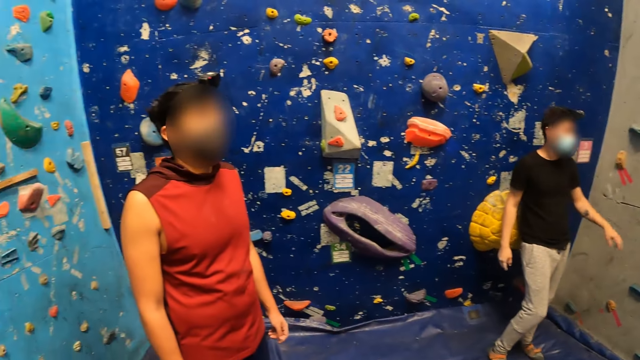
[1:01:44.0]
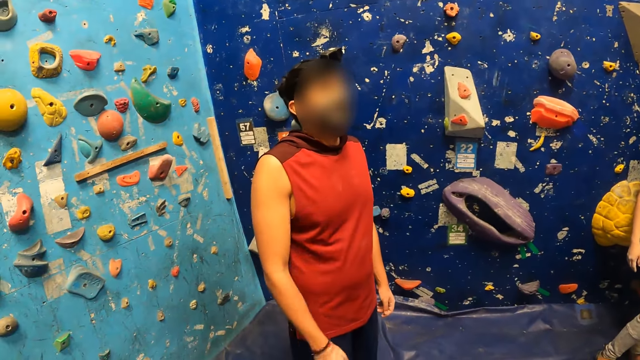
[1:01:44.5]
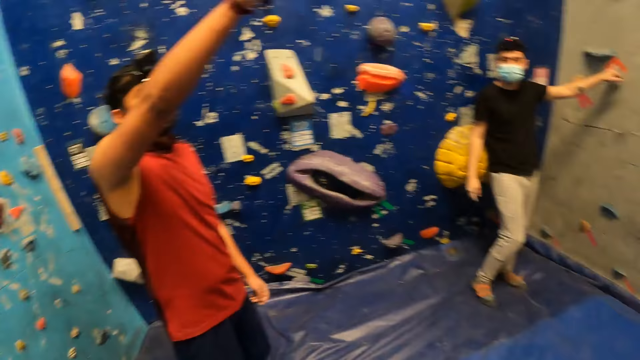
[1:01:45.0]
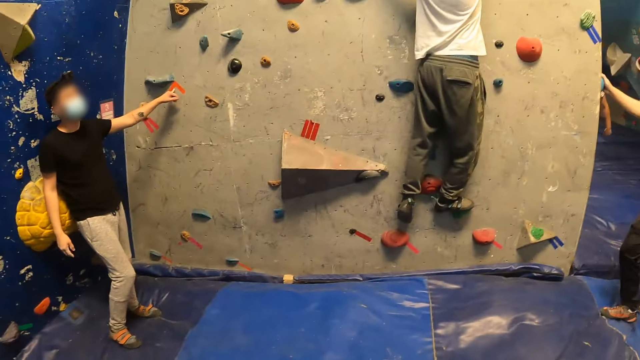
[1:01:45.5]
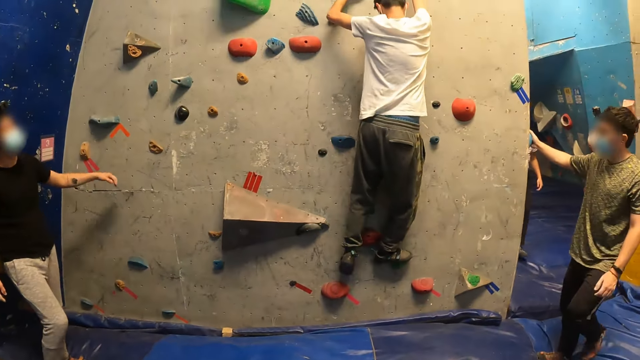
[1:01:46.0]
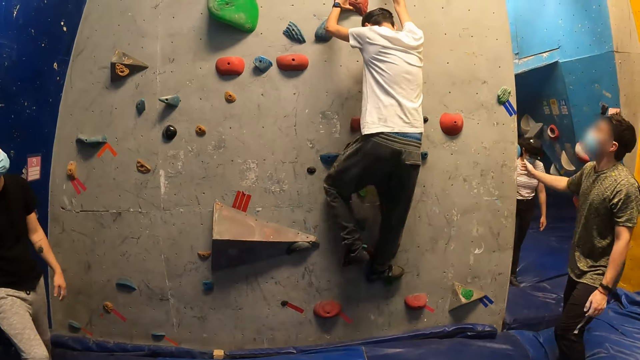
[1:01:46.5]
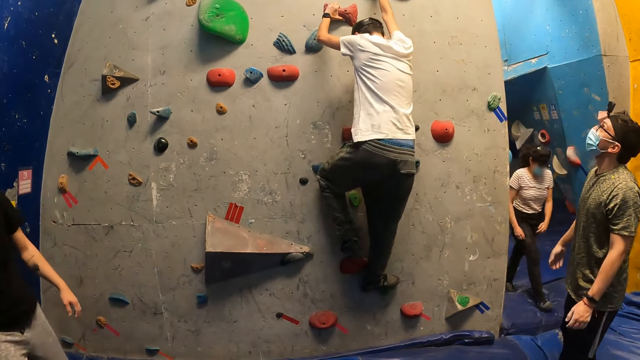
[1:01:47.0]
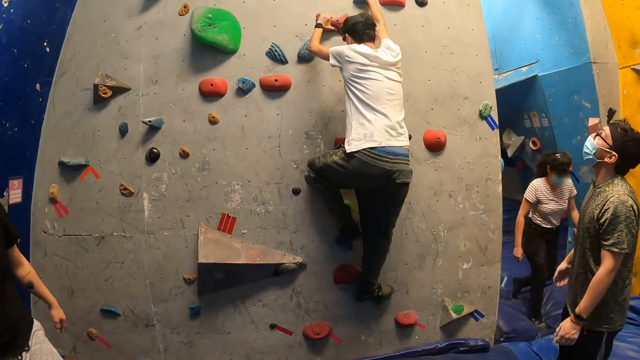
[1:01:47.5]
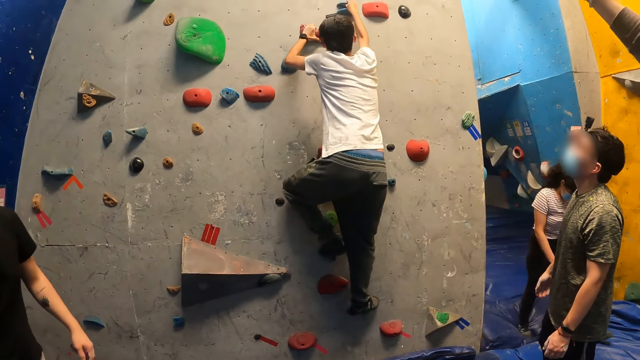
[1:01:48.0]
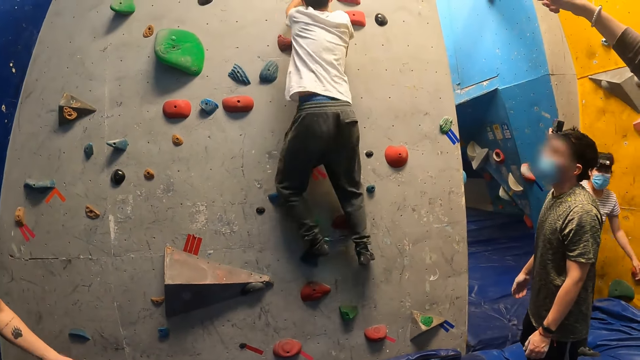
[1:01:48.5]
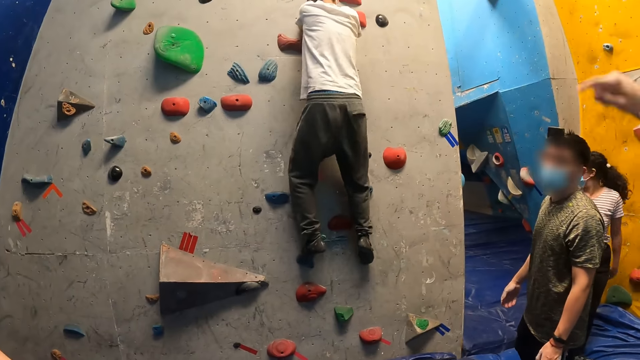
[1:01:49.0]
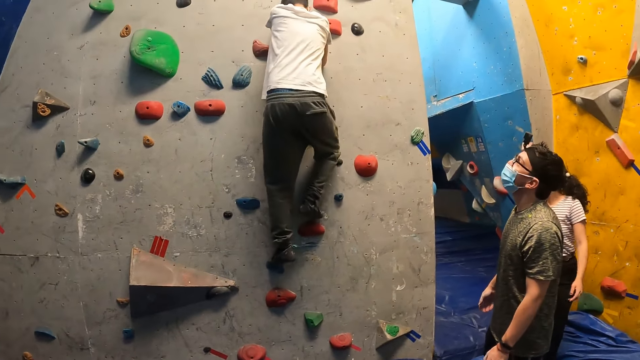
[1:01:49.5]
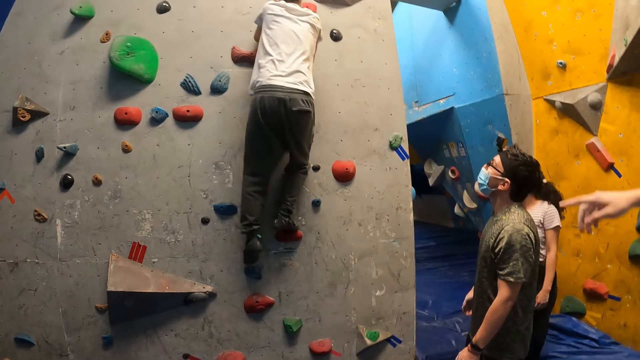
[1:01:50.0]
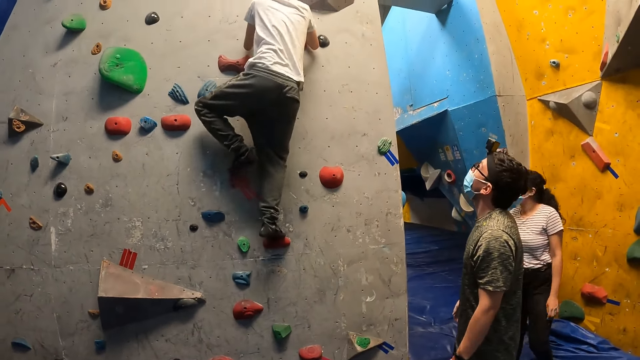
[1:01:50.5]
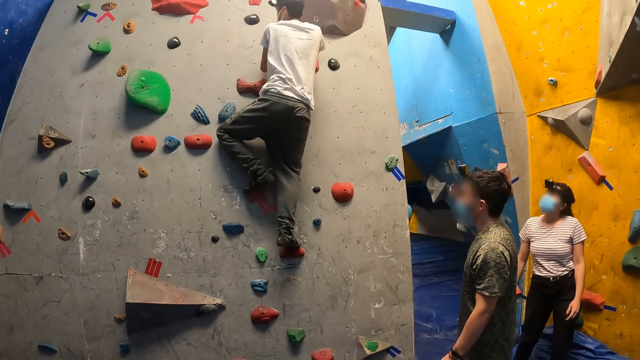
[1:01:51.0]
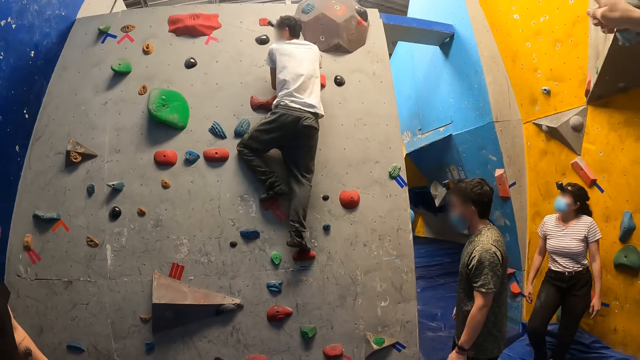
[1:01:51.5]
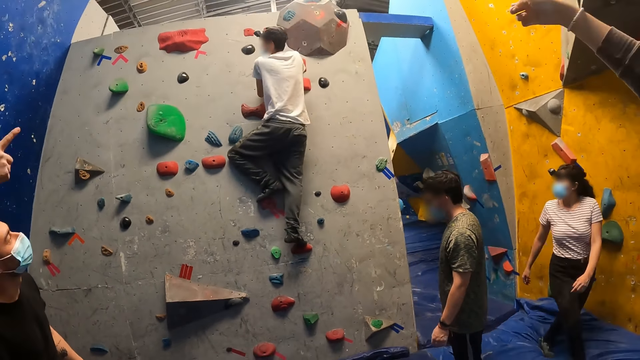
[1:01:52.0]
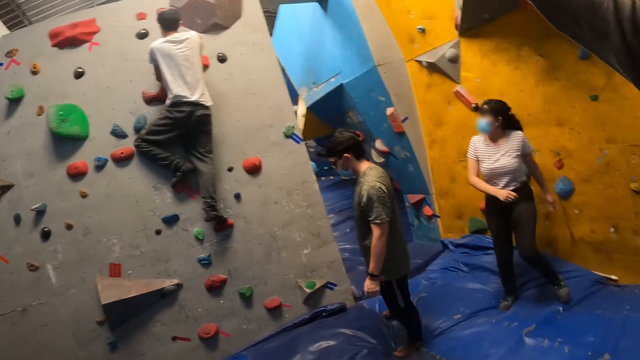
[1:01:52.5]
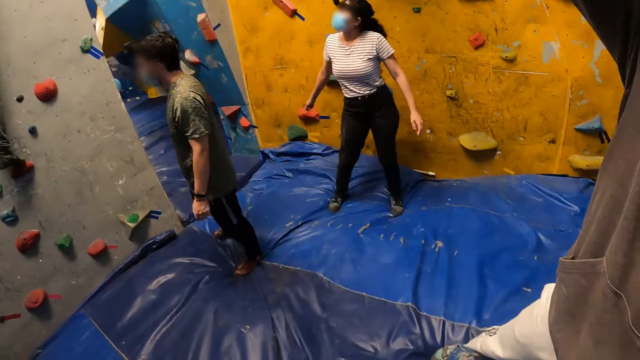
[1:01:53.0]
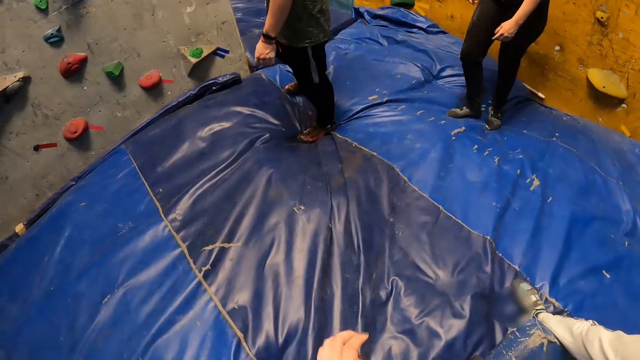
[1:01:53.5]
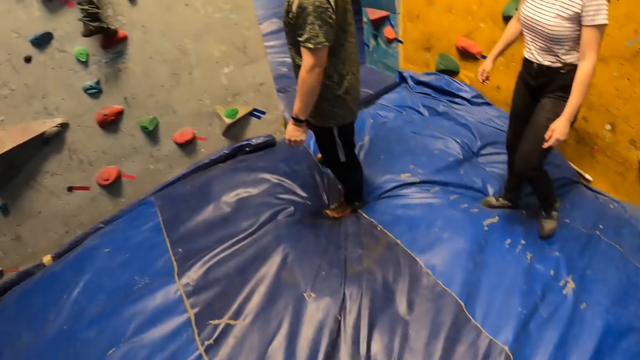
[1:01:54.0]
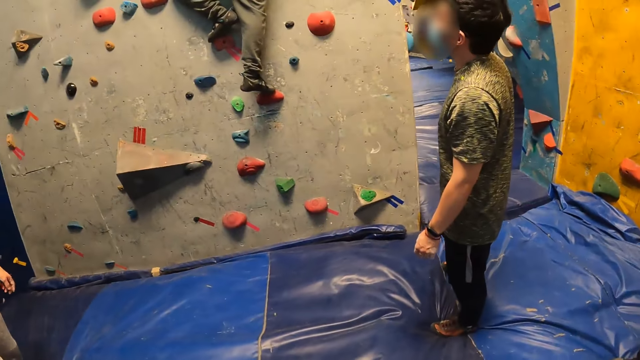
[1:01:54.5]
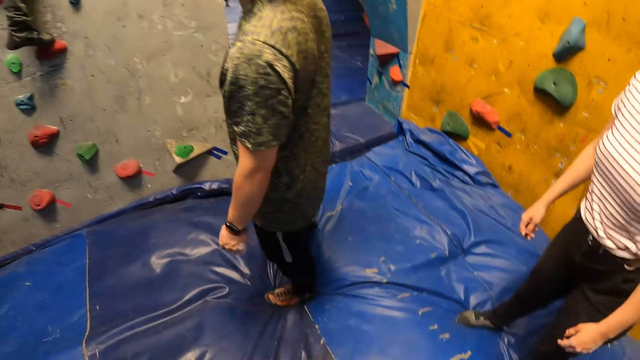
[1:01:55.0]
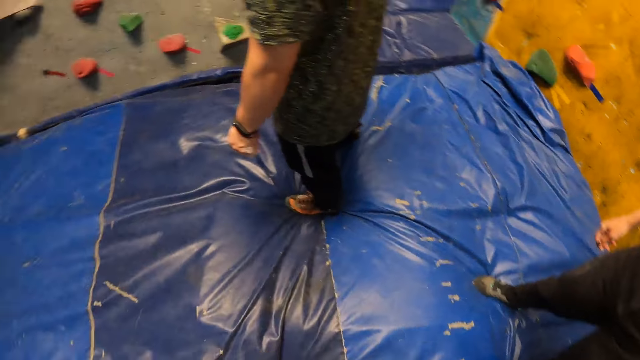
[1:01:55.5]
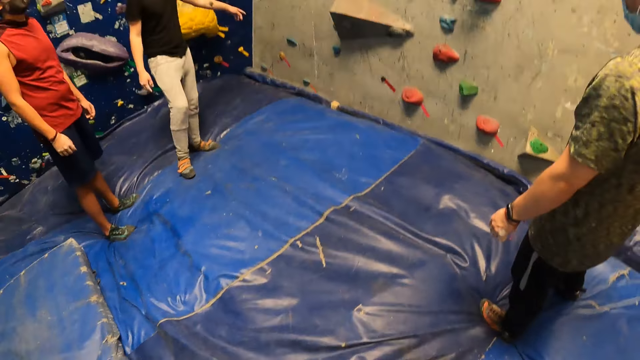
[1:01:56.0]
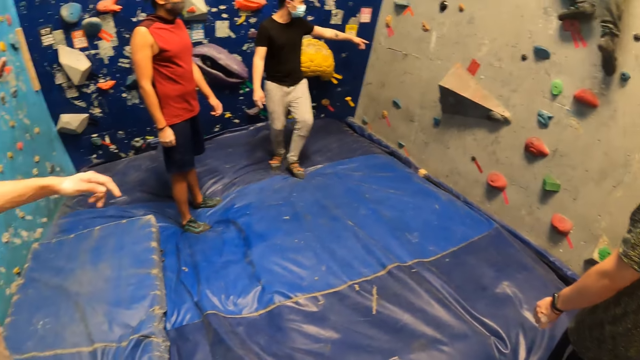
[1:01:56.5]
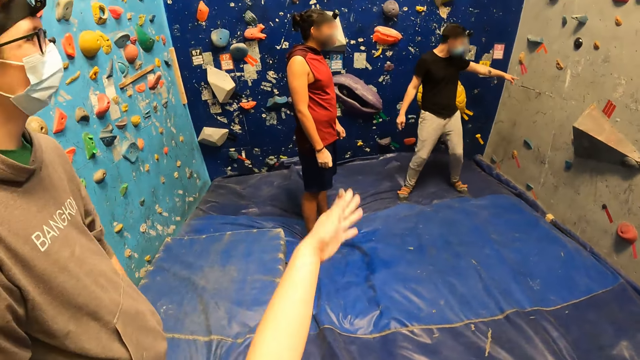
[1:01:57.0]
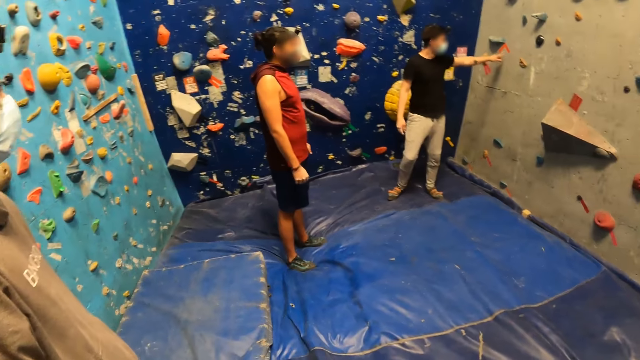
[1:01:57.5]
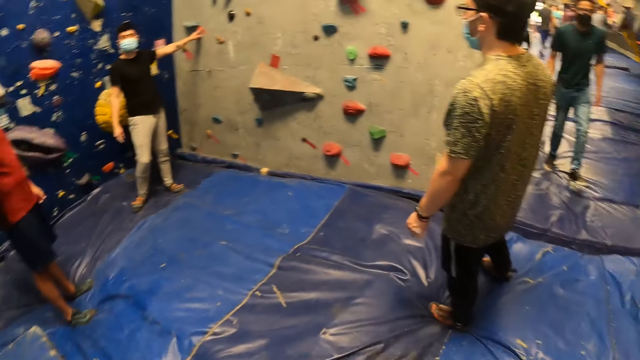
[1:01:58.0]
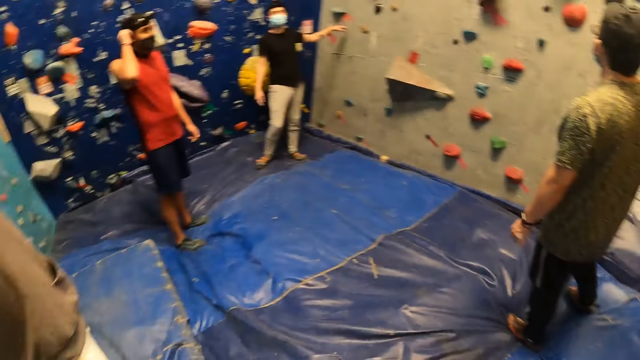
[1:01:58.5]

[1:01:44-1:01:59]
A person interacts with the camera wearer. Another person points at the wall. A third person holds the grip. The first person walks in the room. A fourth person walks in the room. The camera wearer points at the wall. The fourth person looks up the wall. The fourth person walks in the room. The first person points at the wall.

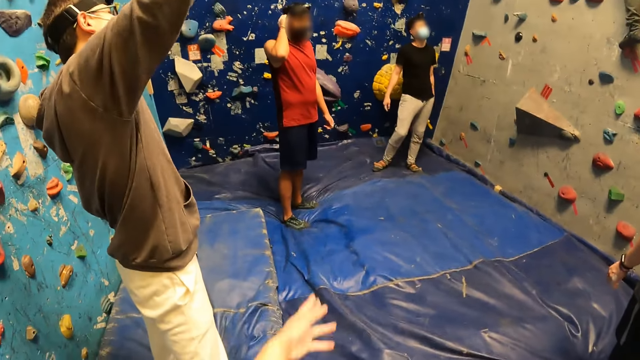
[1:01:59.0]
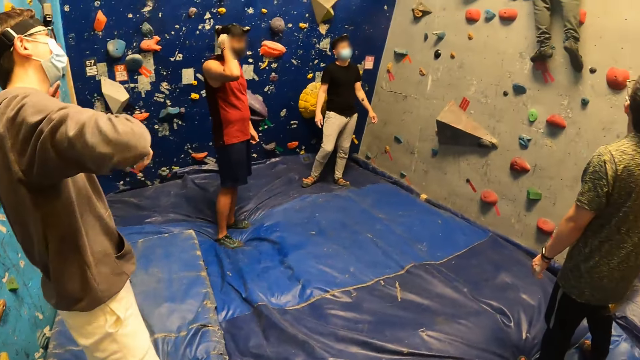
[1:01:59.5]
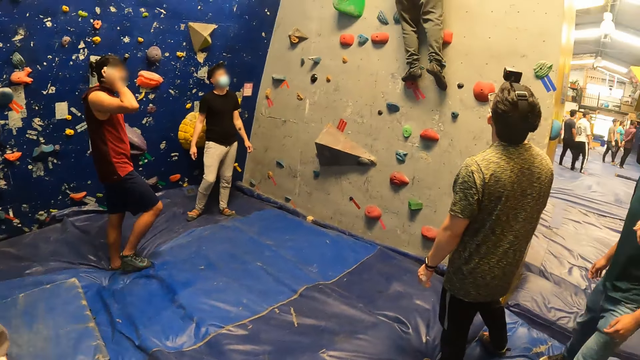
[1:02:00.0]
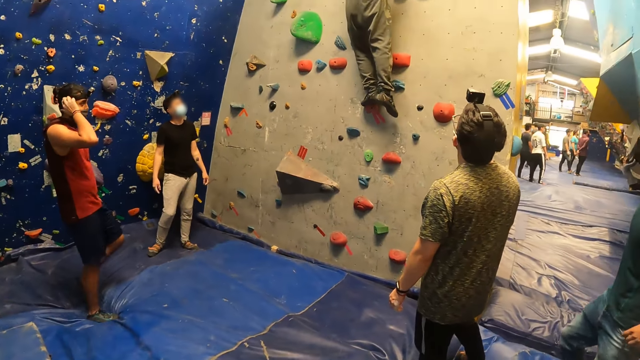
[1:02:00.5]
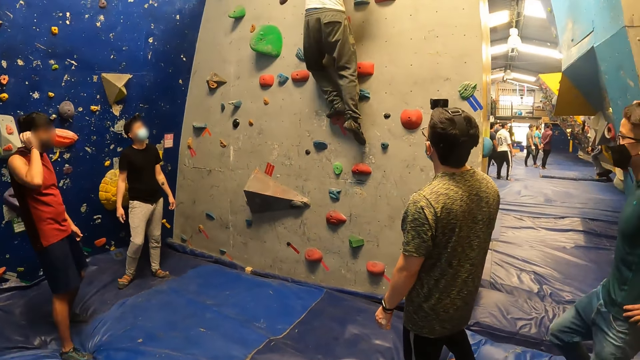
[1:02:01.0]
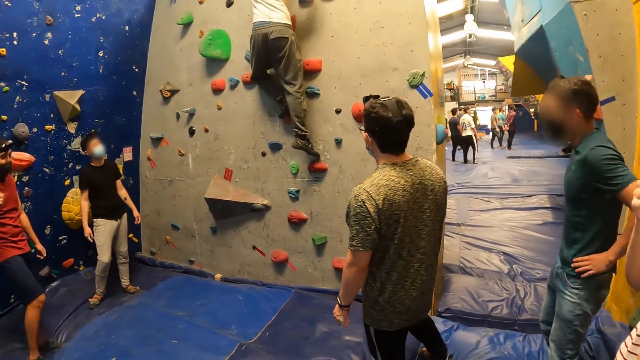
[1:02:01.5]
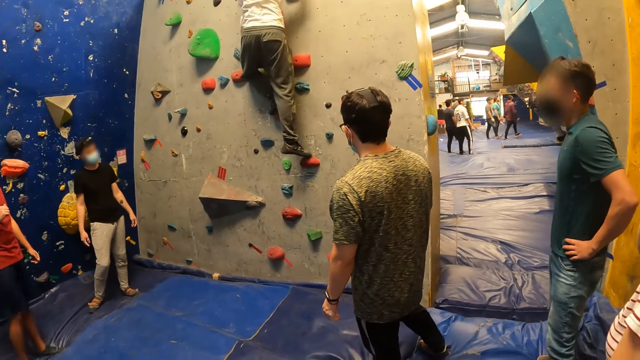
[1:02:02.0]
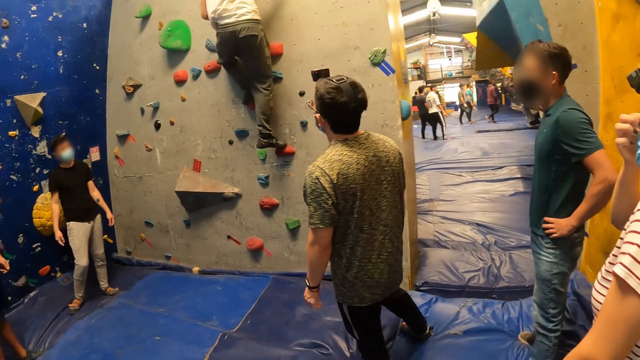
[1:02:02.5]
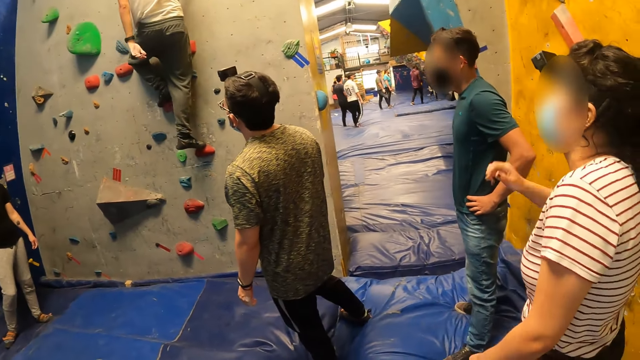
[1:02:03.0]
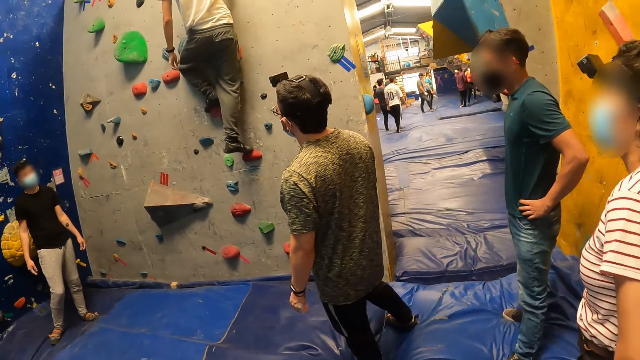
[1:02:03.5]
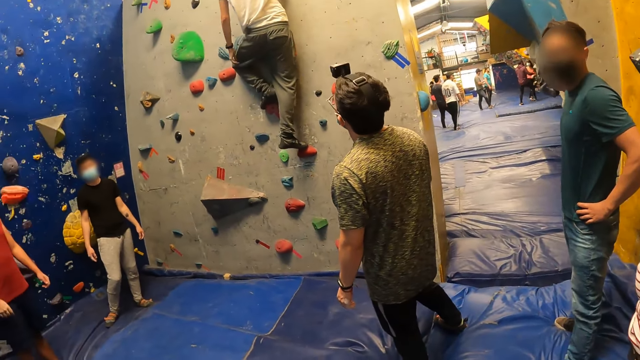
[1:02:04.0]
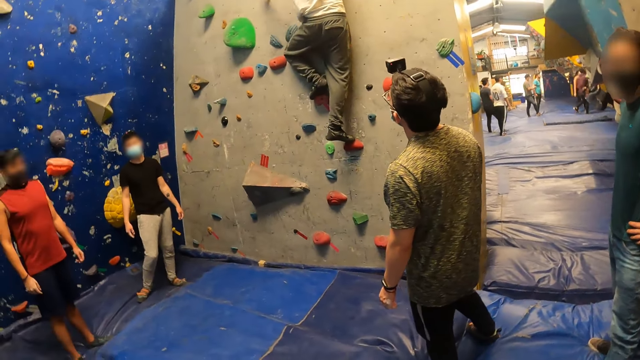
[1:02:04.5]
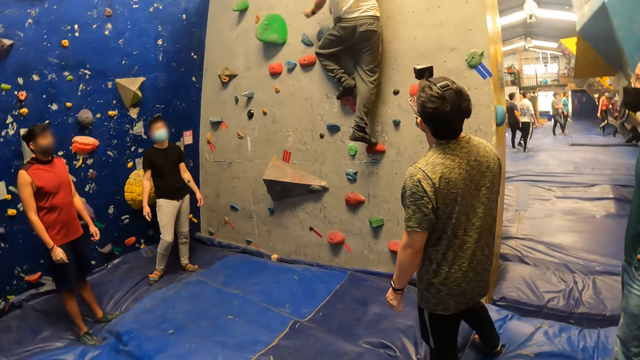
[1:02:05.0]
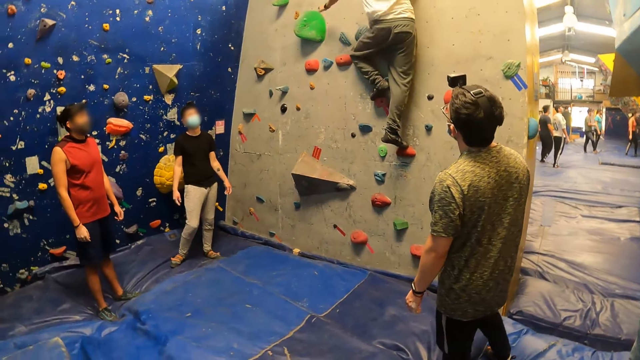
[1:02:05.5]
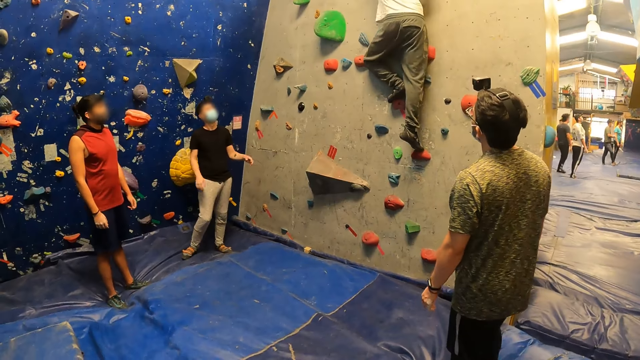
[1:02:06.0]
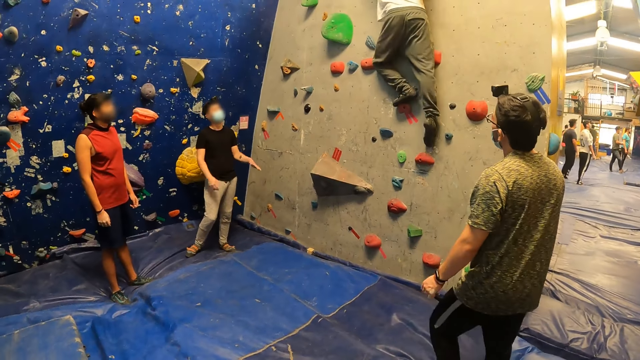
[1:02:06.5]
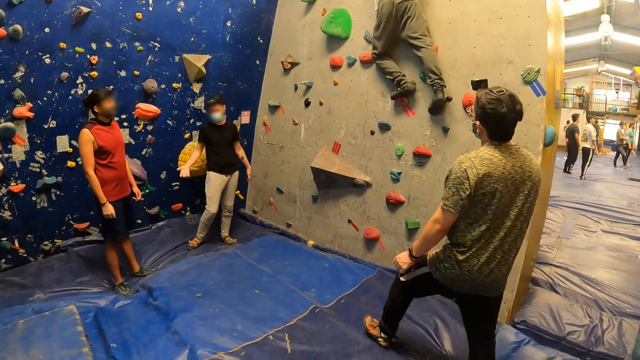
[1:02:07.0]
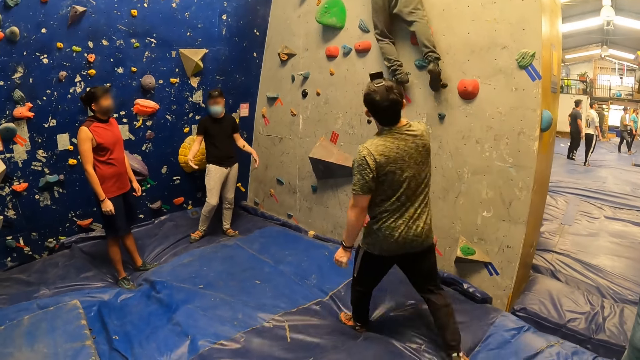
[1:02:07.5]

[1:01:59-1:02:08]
The camera wearer interacts with a person. Another person climbs down the wall. The camera wearer looks round the room.
